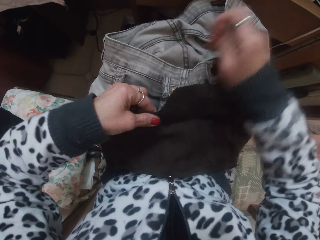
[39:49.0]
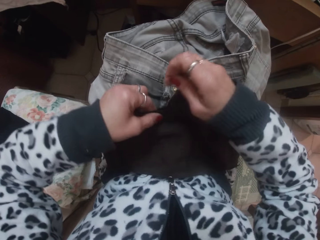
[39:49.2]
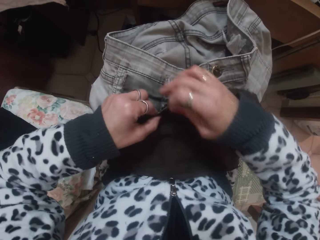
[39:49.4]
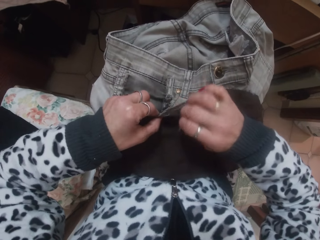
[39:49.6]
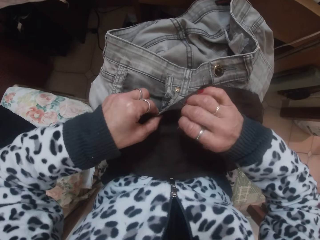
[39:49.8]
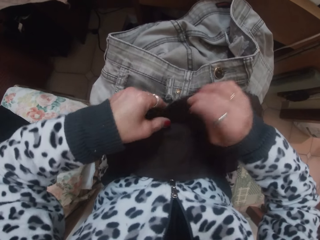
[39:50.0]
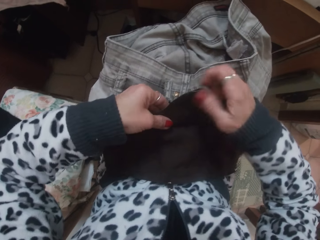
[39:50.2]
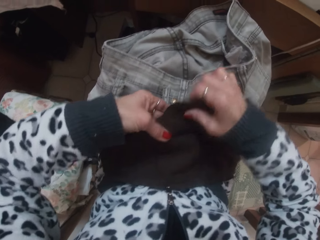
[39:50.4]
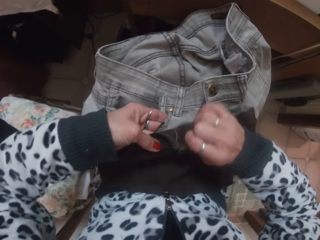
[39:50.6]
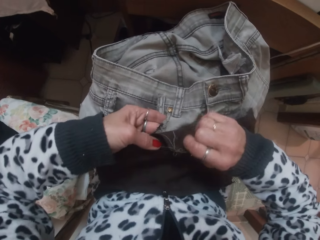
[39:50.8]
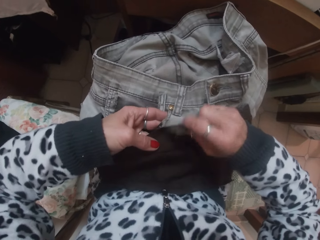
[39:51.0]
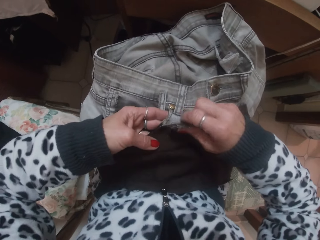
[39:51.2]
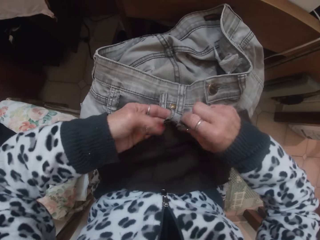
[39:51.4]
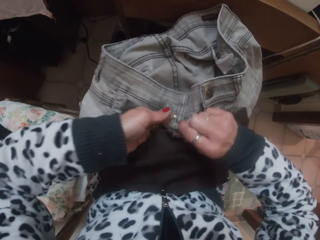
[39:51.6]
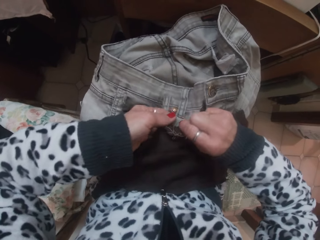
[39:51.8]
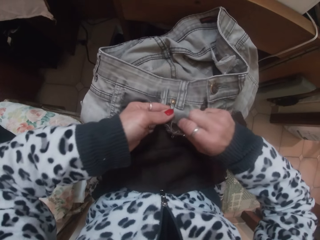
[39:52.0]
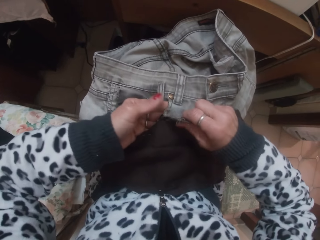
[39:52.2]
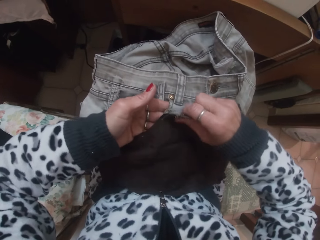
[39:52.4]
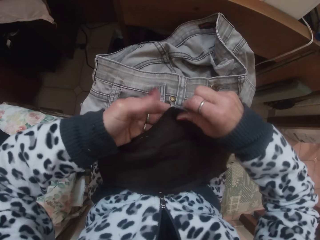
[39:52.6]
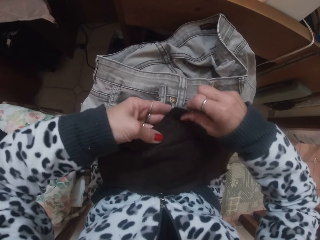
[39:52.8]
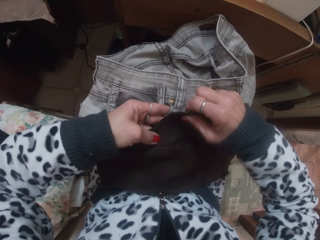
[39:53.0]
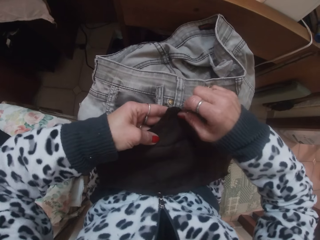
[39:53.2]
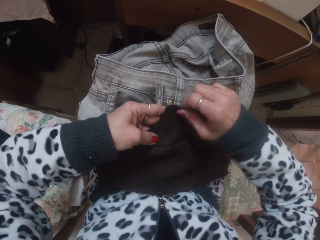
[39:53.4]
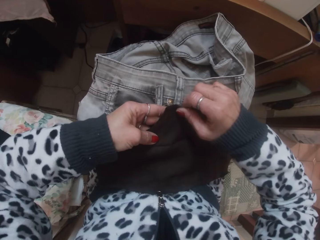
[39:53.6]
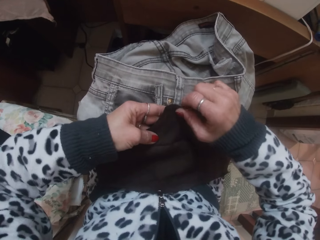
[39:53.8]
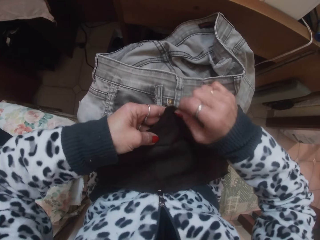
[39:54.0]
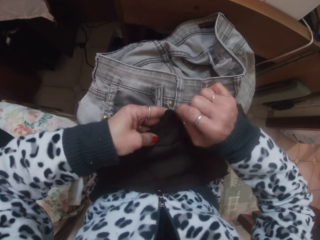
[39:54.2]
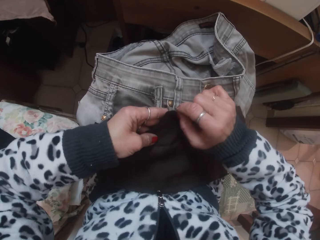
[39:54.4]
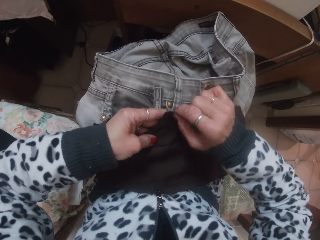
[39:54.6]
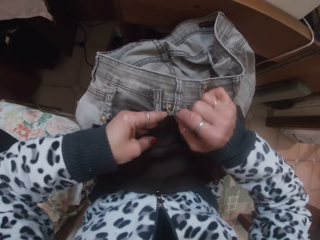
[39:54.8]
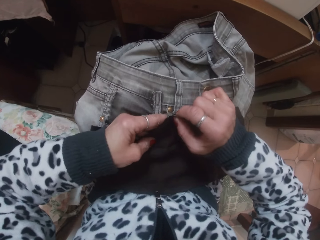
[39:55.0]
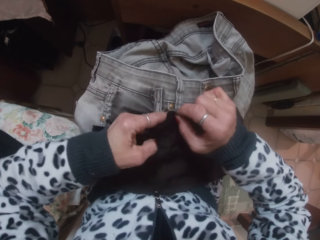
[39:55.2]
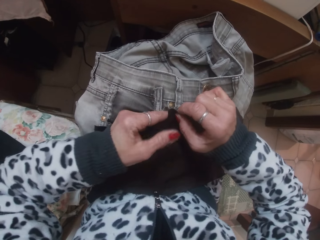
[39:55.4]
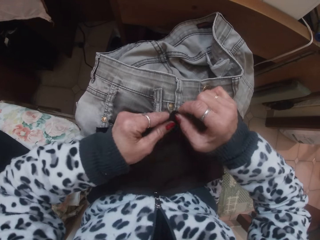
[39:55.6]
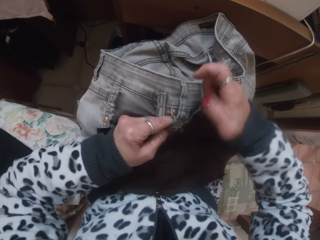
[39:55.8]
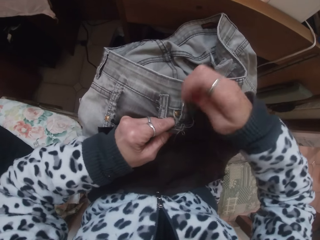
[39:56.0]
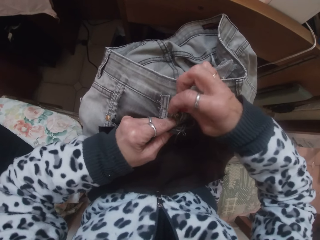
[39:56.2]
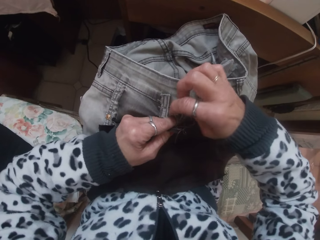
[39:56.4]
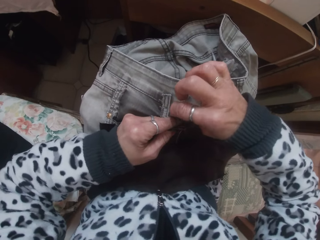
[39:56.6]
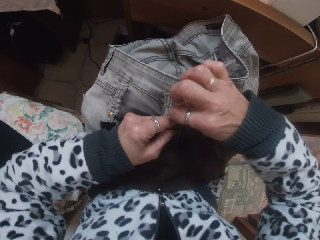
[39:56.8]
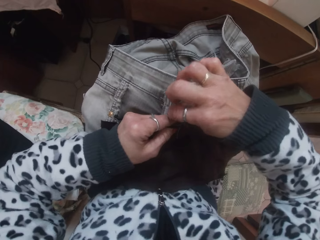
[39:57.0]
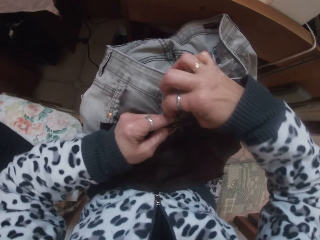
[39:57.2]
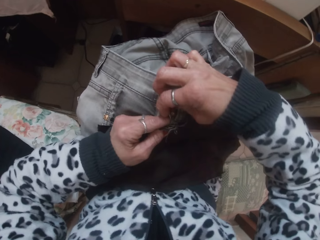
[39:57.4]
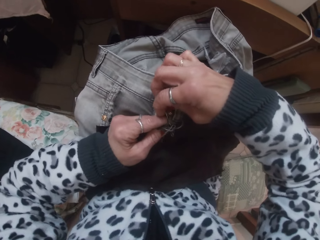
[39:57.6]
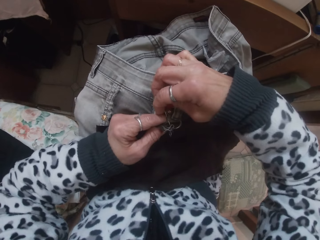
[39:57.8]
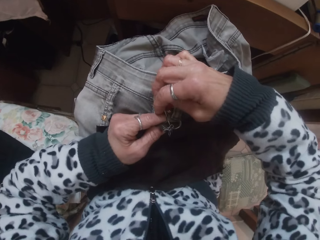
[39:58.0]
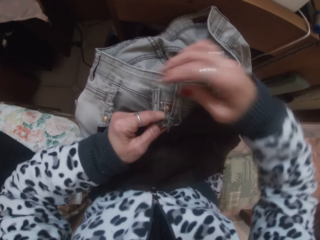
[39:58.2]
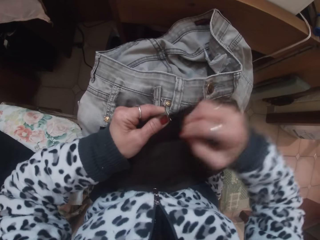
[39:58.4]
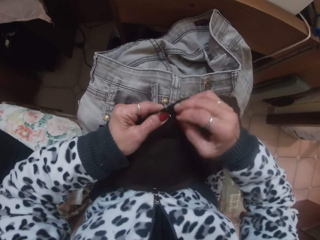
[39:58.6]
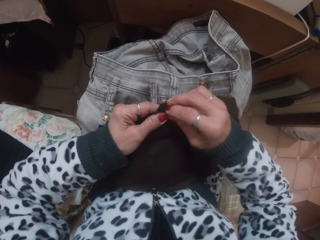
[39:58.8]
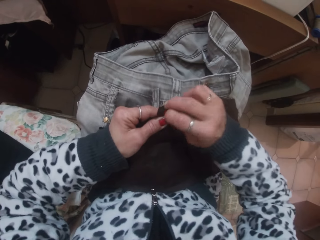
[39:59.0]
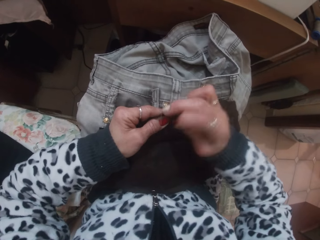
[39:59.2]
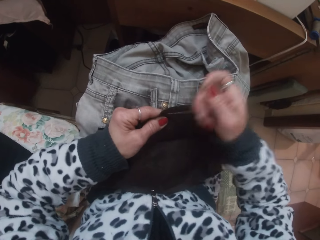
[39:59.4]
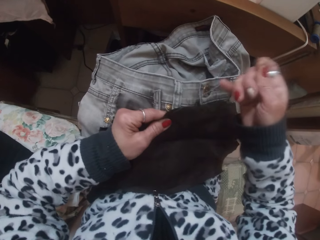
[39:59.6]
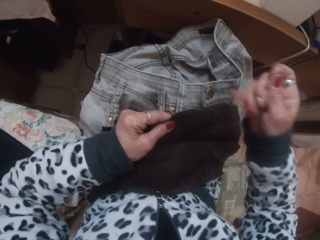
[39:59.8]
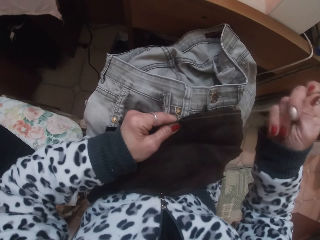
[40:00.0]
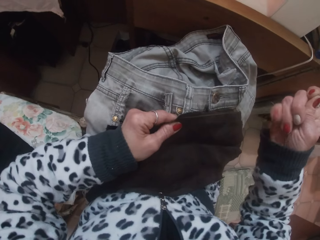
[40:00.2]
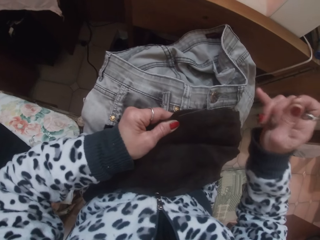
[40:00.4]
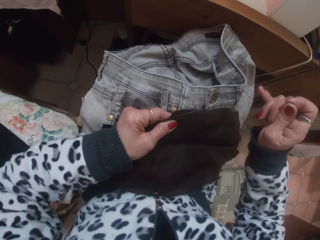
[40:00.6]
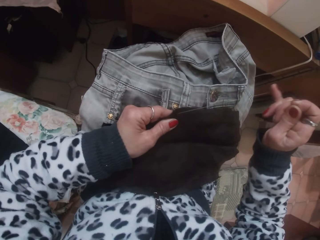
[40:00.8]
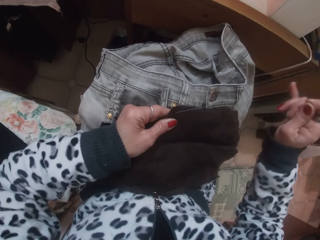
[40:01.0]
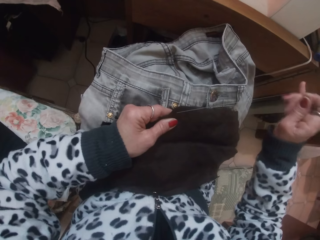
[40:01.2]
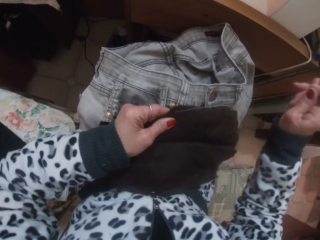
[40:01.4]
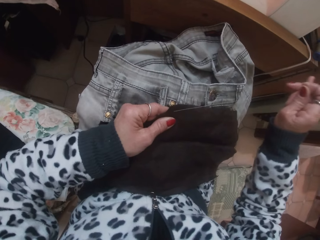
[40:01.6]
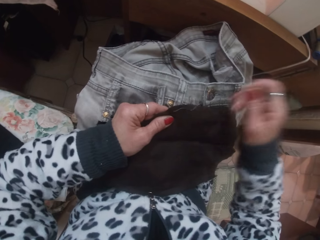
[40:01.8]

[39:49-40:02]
The camera wearer looks at the cloth. They sew the cloth.

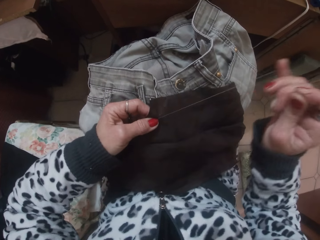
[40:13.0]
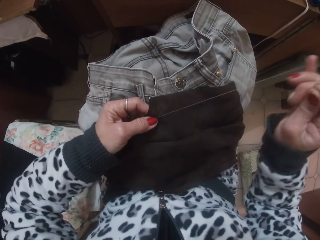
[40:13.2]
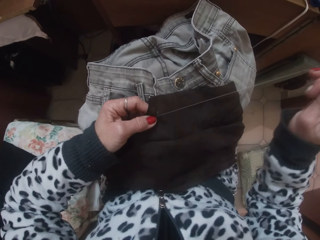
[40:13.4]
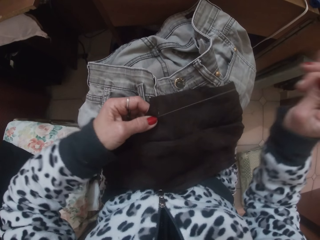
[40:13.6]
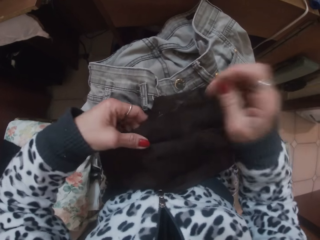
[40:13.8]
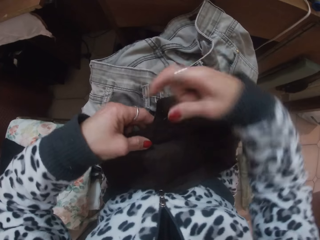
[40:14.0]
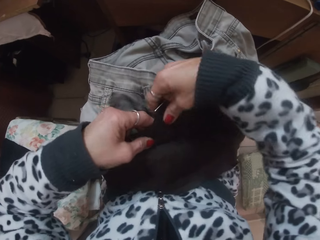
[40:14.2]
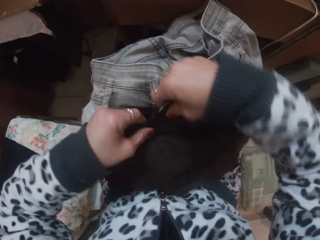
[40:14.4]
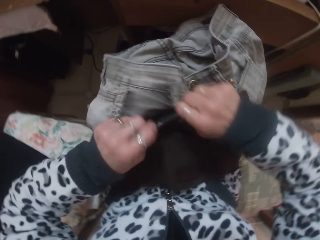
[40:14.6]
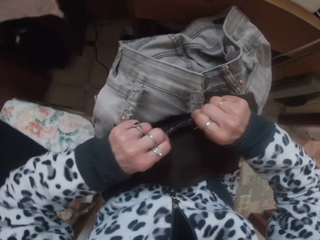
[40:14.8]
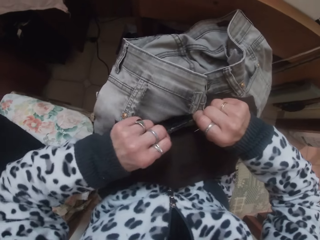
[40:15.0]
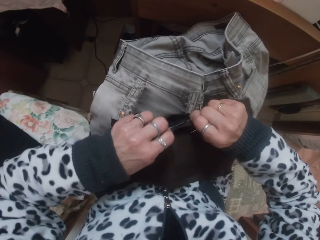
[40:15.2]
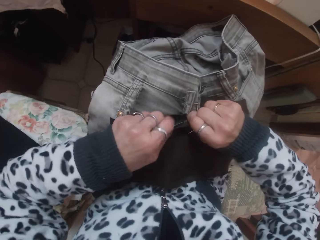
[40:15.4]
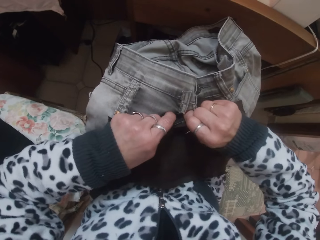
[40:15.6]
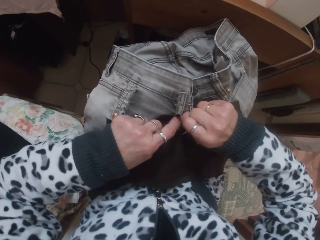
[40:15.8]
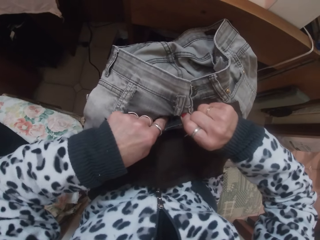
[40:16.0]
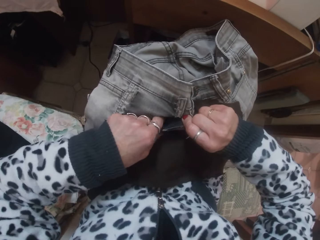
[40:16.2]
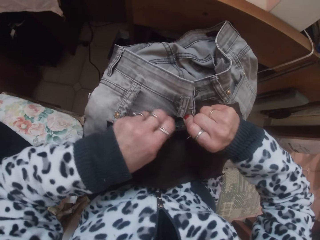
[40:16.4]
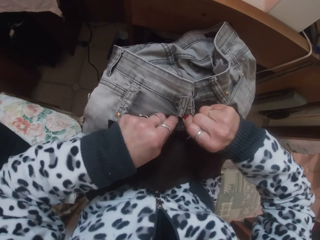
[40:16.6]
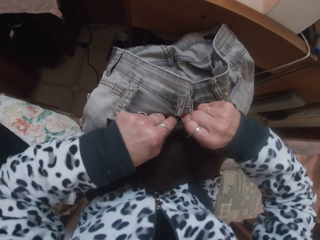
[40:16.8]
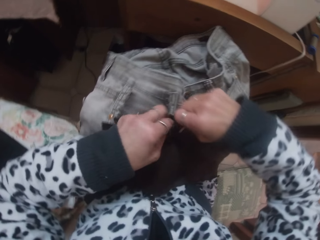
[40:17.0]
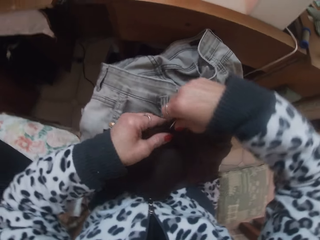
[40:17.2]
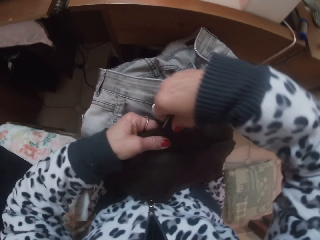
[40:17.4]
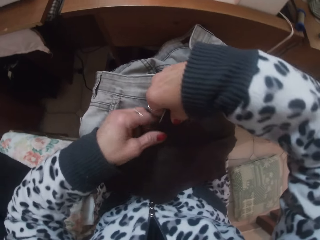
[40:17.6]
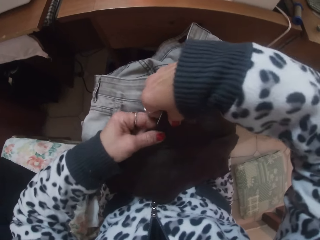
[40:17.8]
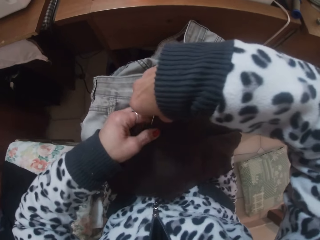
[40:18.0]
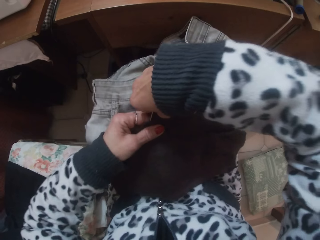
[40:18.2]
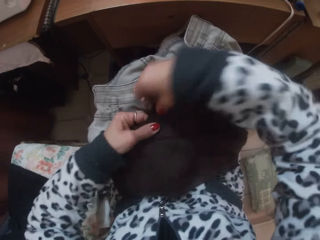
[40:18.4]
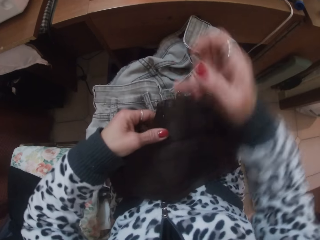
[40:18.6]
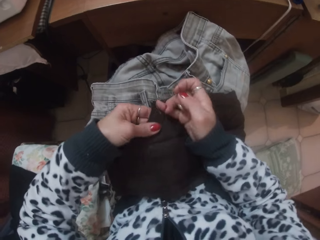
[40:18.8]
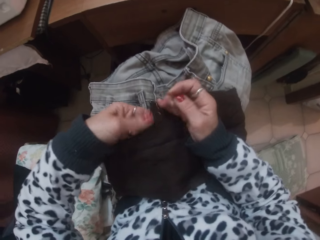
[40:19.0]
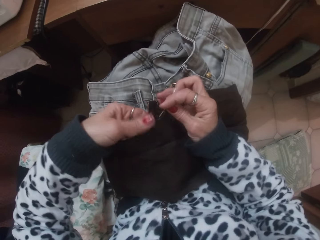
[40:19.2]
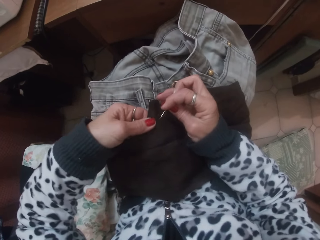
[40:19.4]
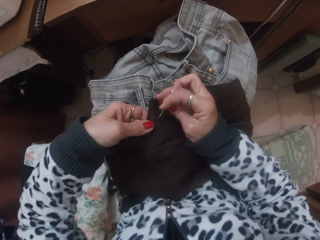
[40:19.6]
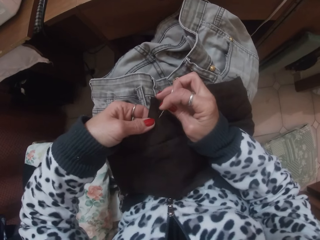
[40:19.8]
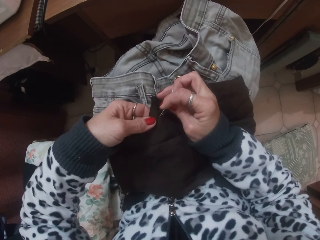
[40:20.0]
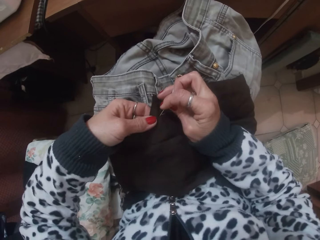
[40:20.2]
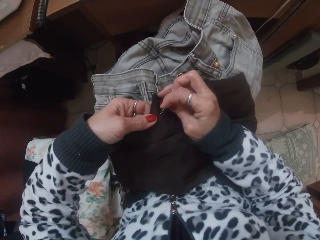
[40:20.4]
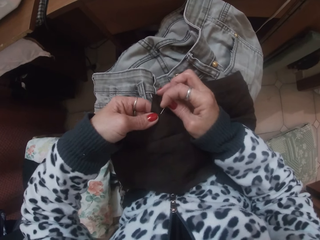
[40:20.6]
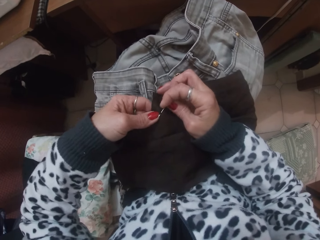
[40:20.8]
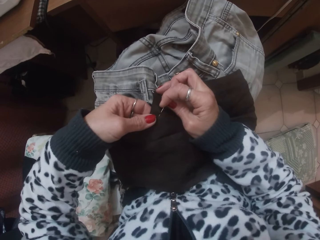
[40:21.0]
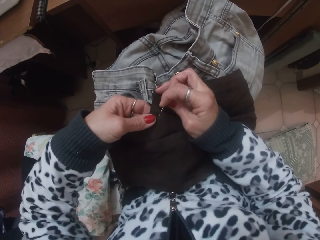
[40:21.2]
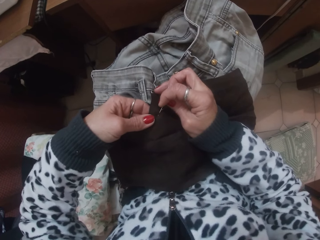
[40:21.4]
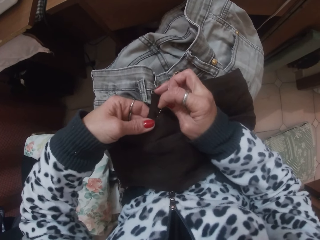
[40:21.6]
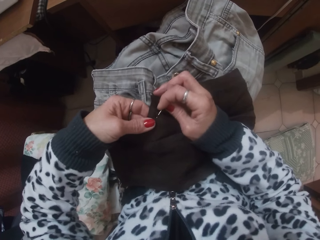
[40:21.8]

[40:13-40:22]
The camera wearer looks at the cloth. They knit the cloth.
